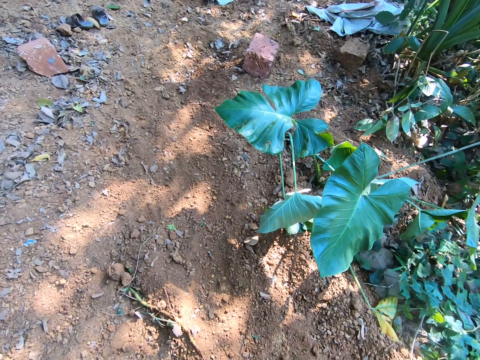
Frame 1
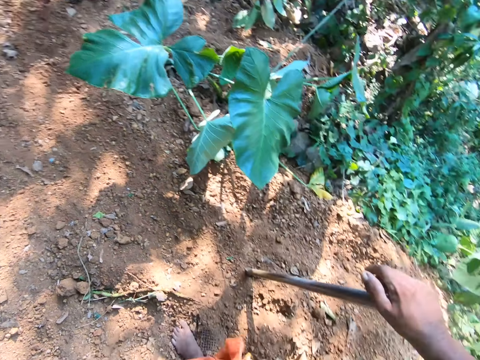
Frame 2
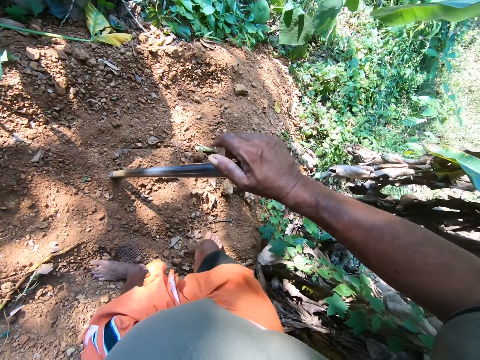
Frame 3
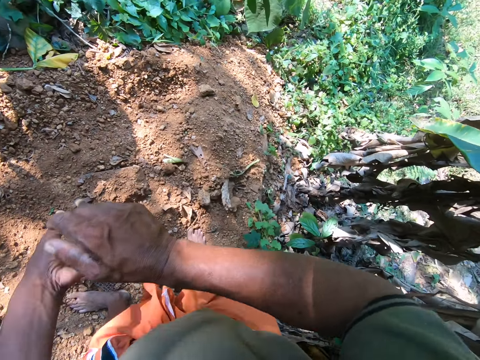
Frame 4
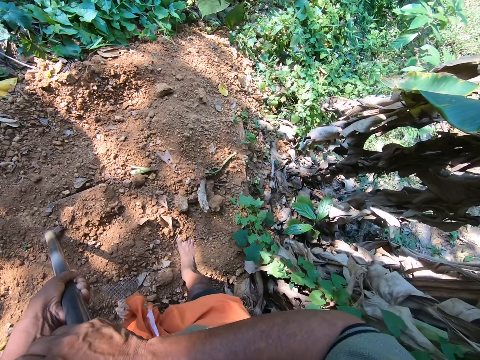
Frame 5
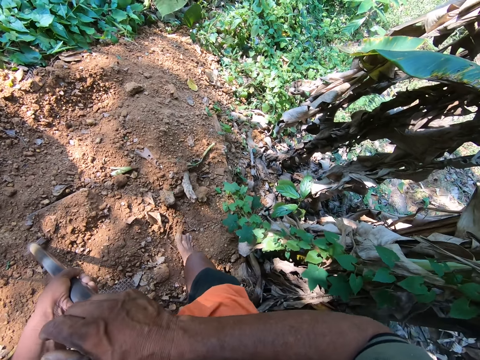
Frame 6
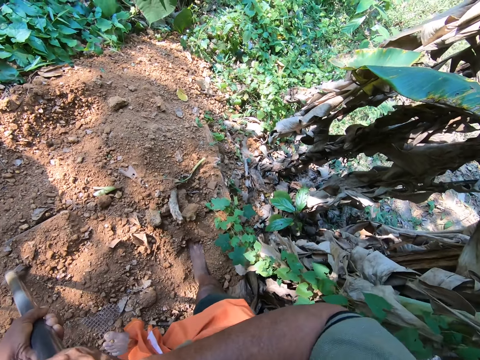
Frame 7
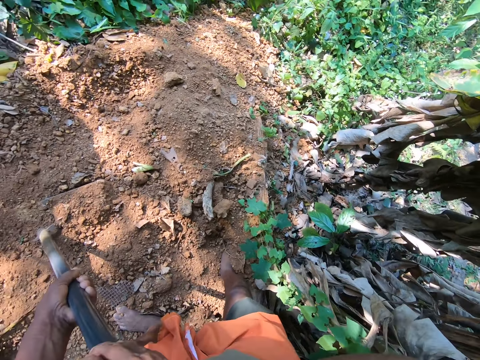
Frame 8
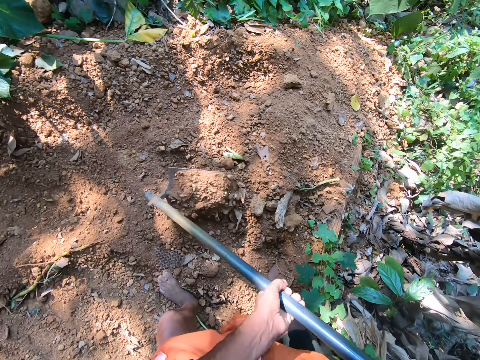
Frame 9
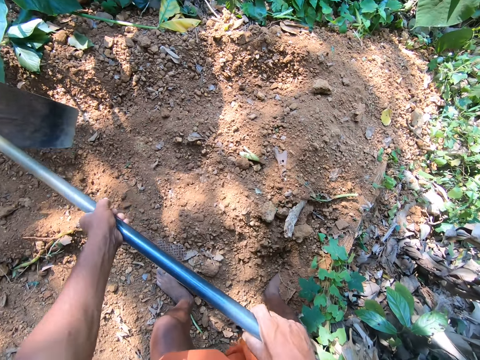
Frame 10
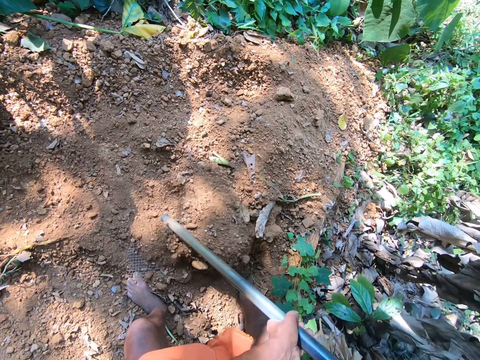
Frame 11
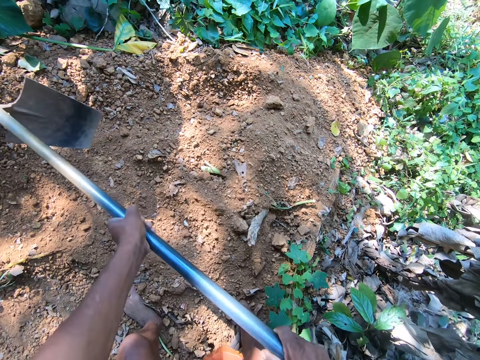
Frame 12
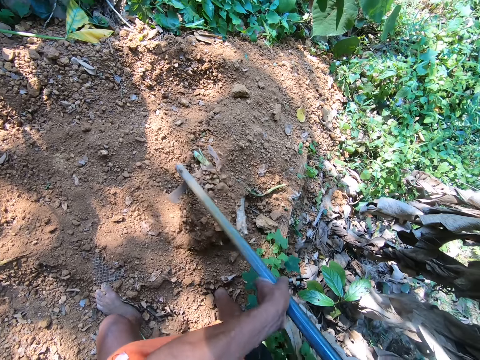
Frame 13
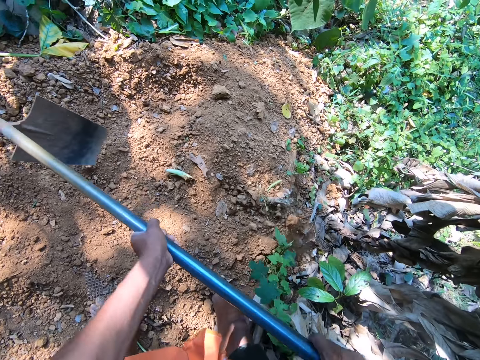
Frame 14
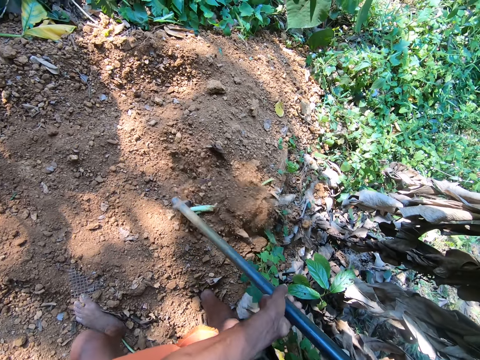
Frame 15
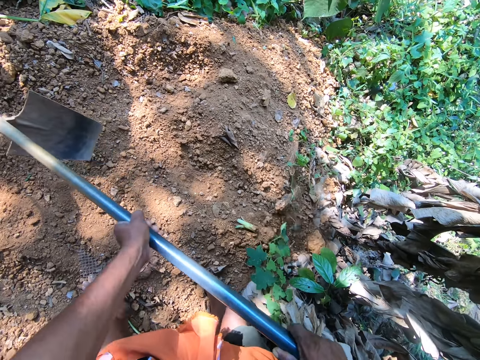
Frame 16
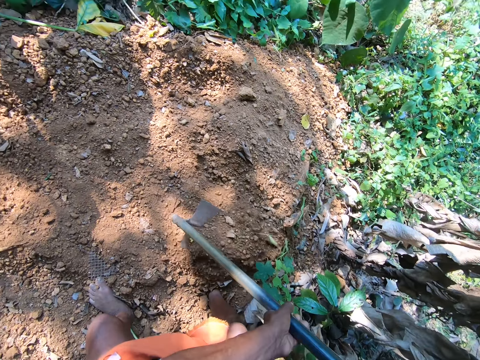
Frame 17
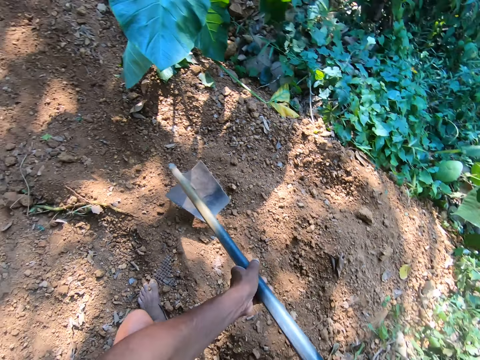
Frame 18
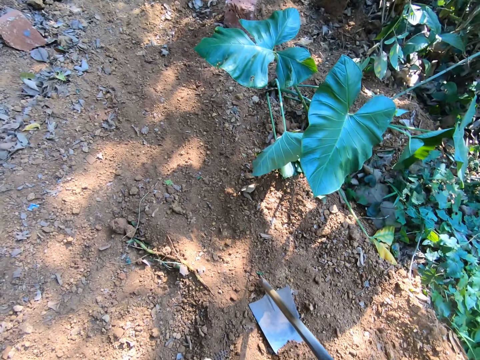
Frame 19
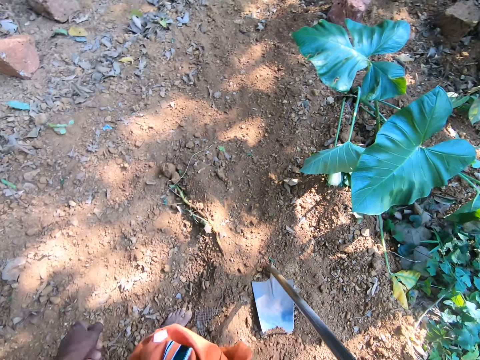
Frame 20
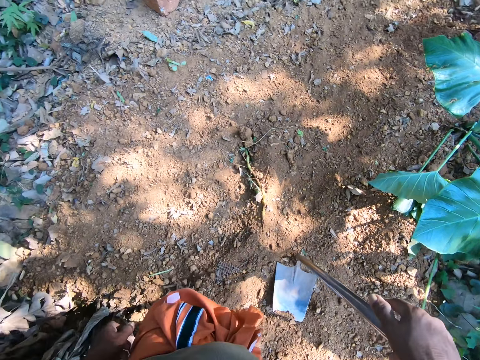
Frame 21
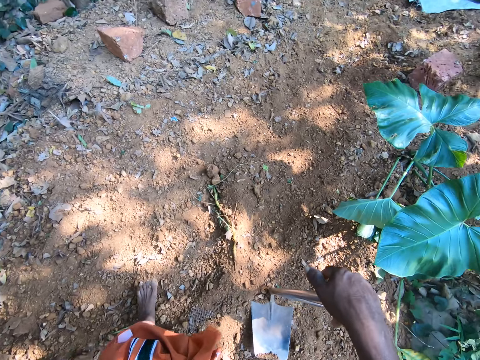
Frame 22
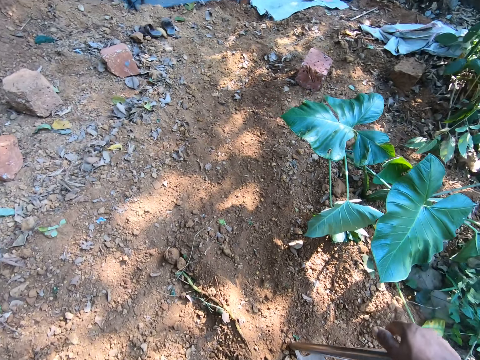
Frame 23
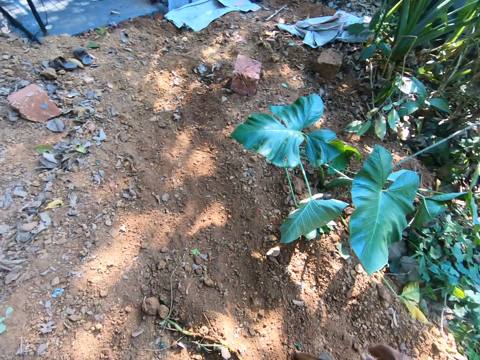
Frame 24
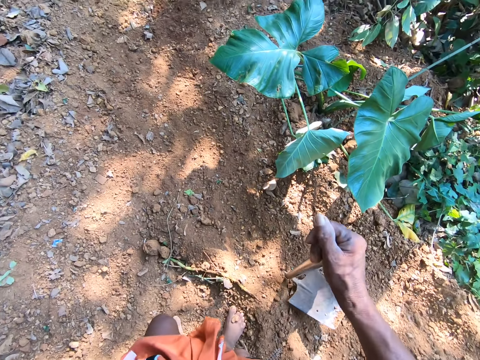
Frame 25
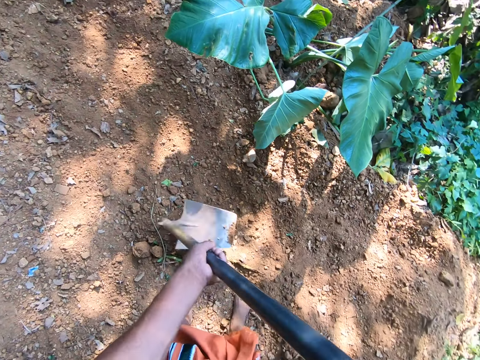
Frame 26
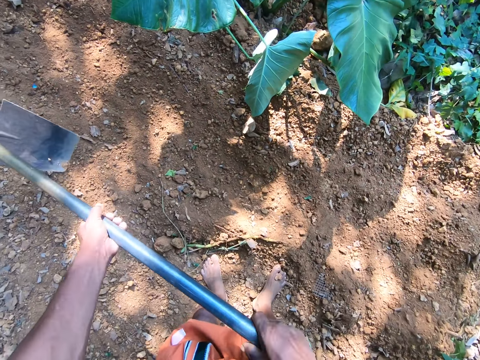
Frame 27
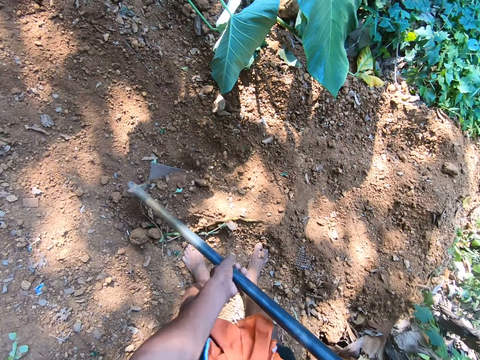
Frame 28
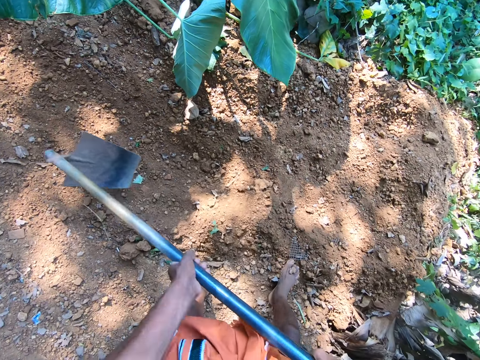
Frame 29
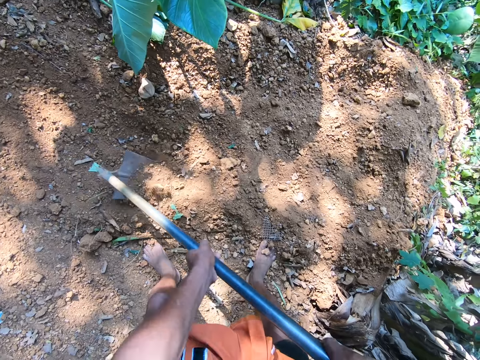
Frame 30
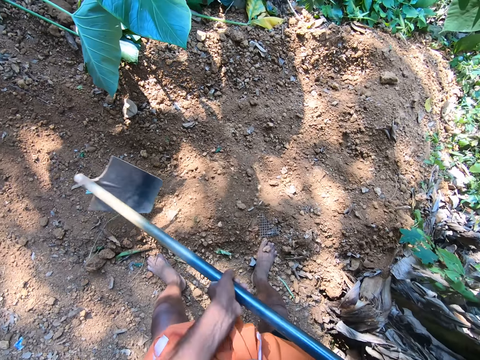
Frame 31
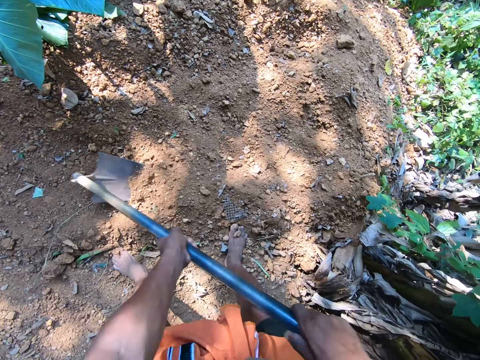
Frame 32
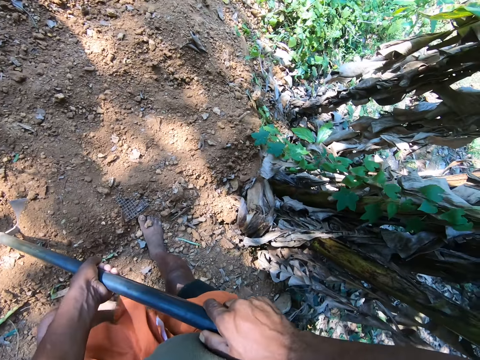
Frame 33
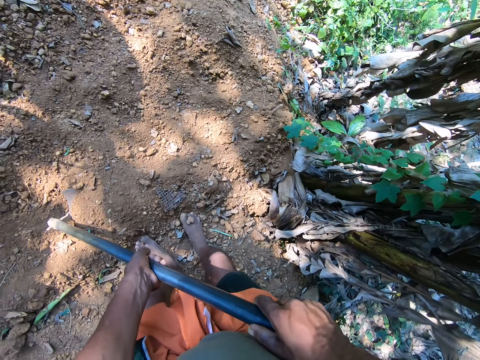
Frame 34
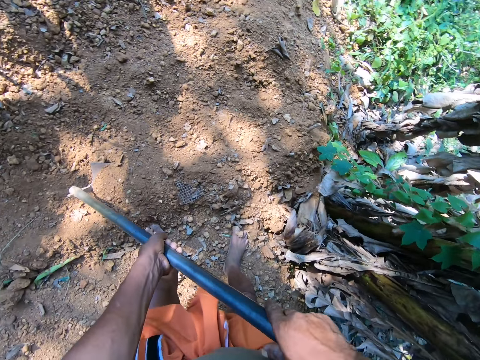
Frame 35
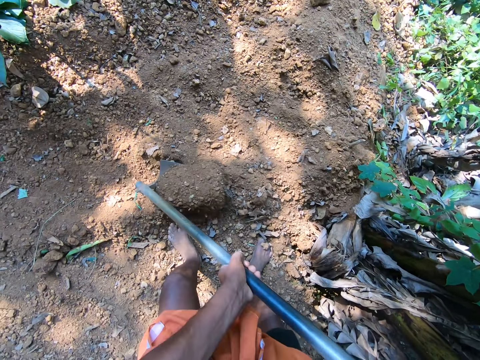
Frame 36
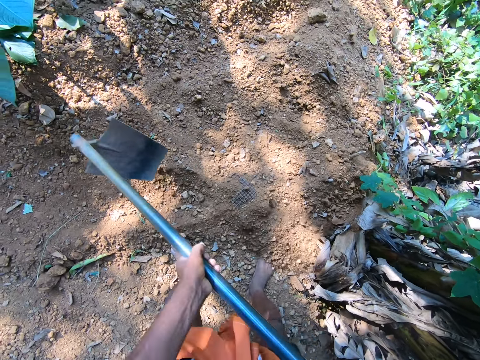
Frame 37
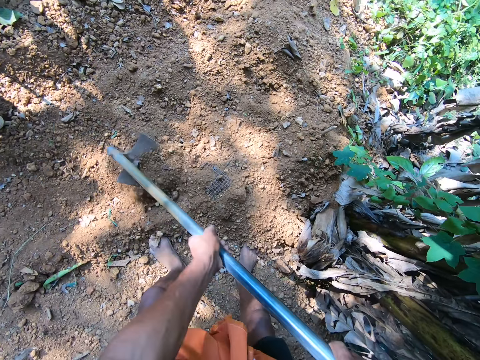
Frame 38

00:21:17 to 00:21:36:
The camera wearer presses his right leg into the ground around. He holds the hoe with his right hand. He digs the ground with the hoe in his hands.

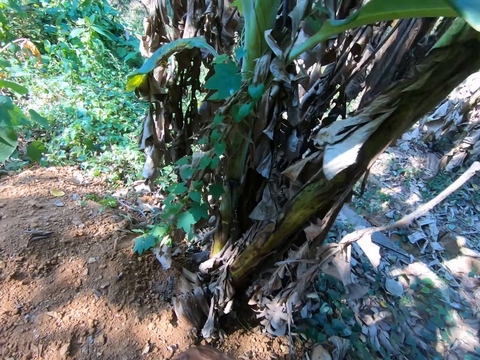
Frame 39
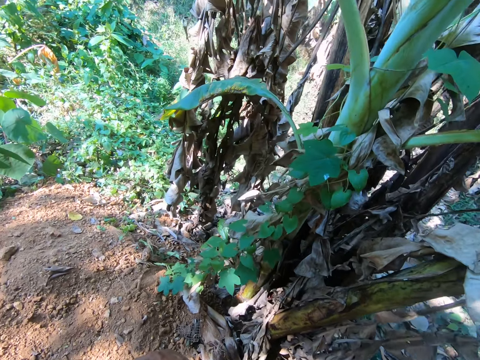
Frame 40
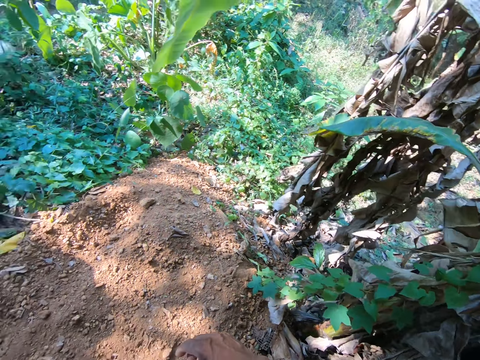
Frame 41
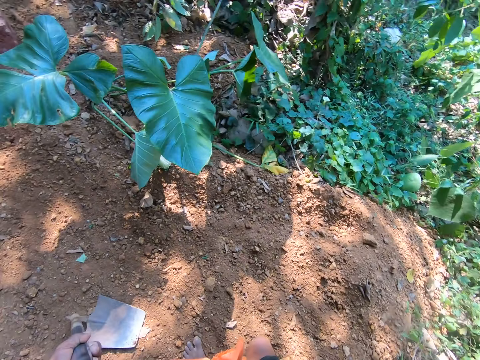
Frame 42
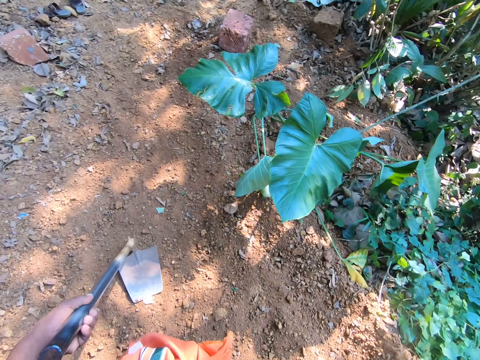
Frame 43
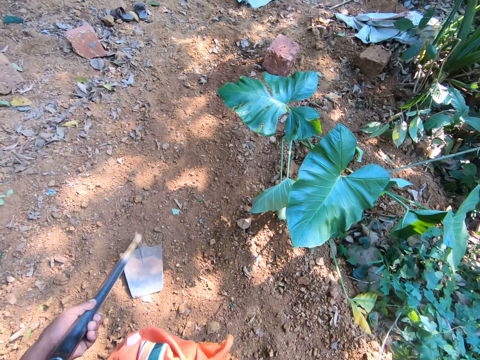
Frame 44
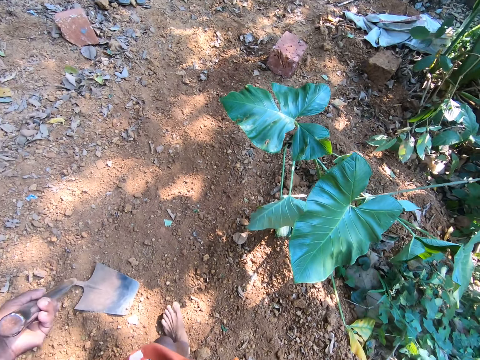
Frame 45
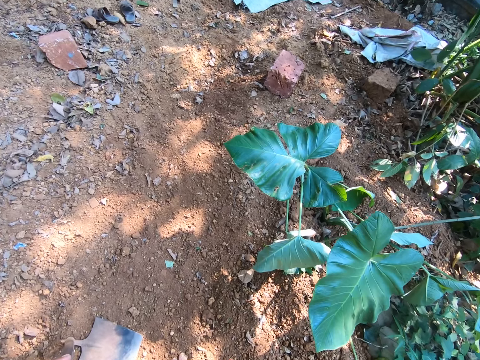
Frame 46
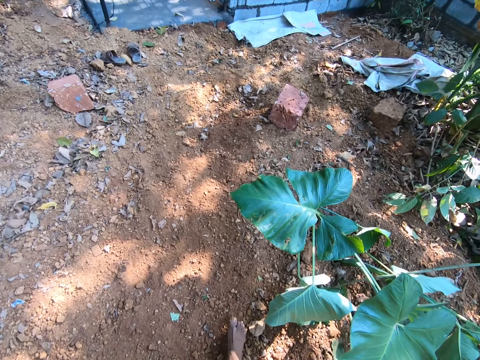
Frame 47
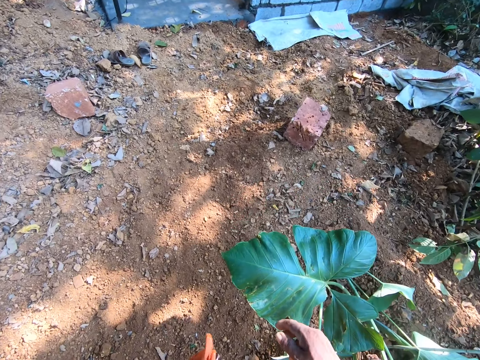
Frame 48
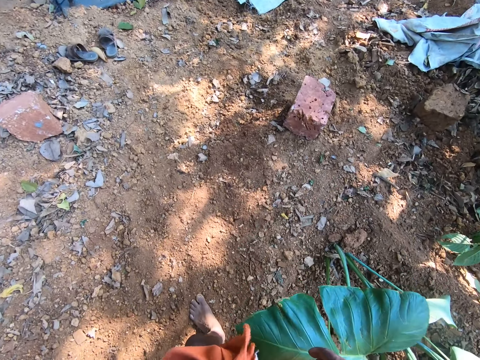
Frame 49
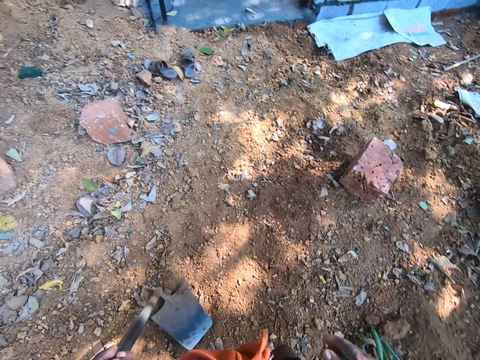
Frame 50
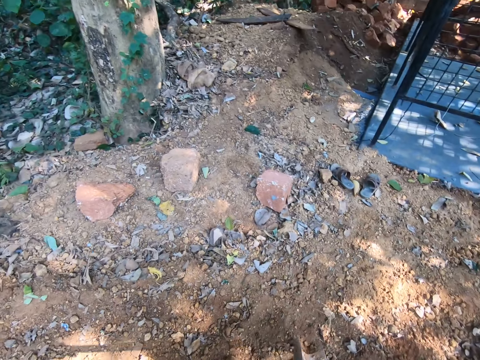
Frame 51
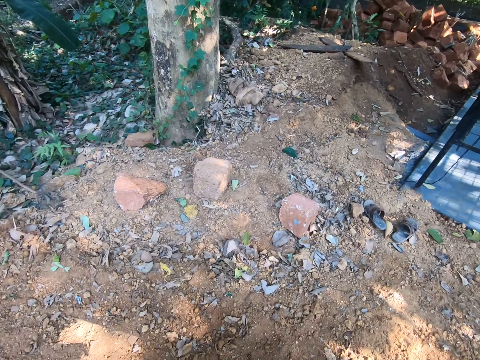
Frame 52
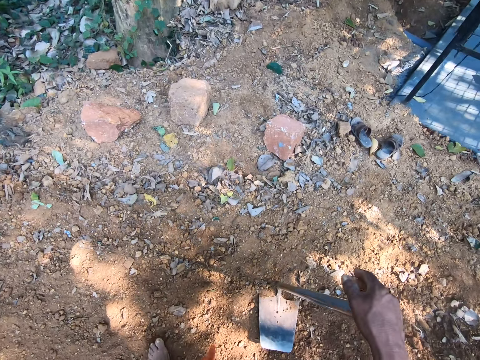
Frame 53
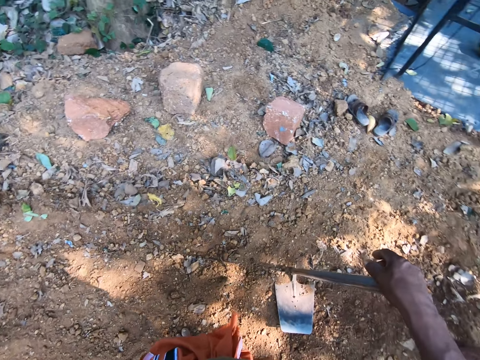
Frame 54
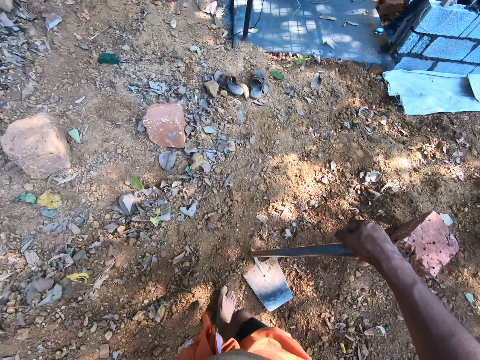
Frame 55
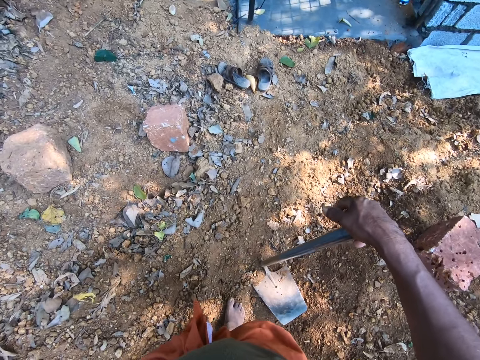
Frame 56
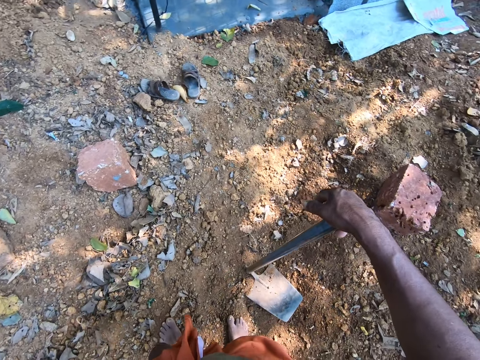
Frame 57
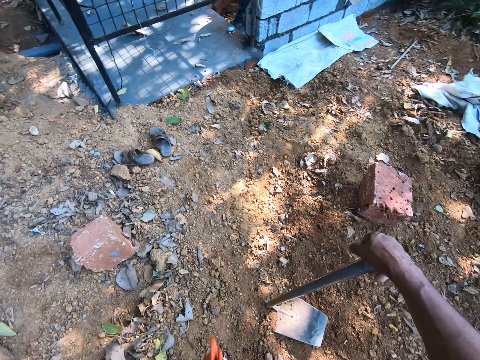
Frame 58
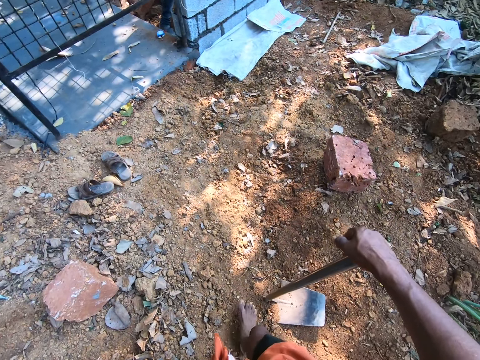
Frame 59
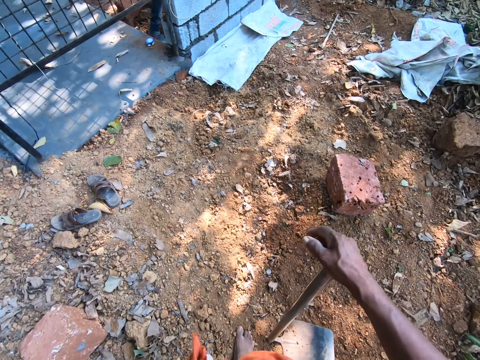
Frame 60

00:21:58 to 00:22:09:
The camera wearer holds the hoe with his left hand. He passes the hoe from his left hand to his right hand.
